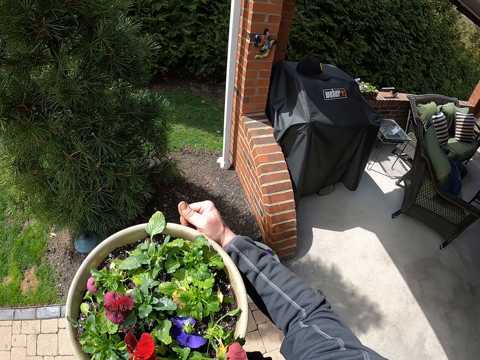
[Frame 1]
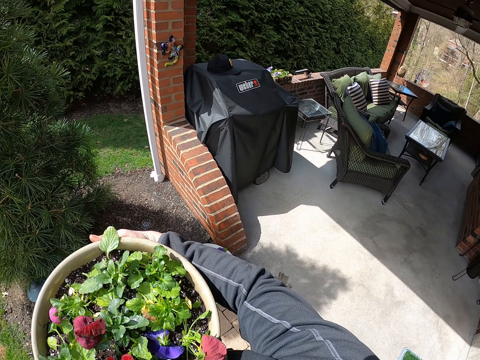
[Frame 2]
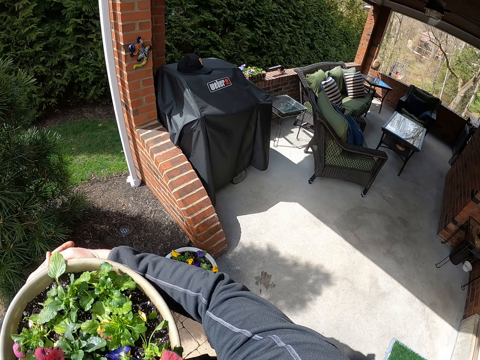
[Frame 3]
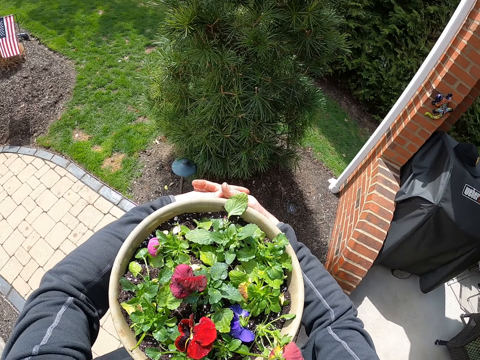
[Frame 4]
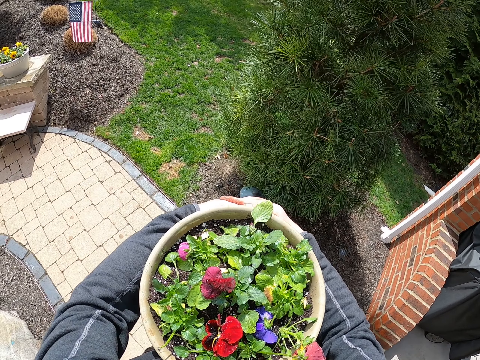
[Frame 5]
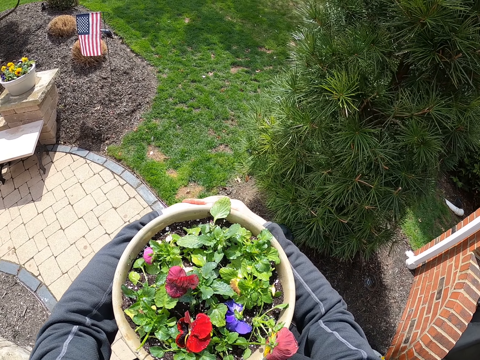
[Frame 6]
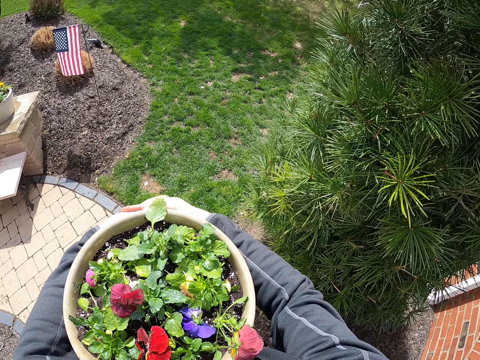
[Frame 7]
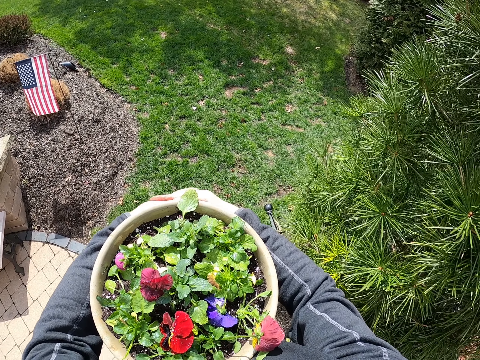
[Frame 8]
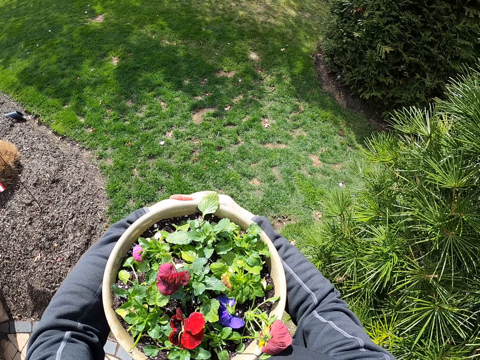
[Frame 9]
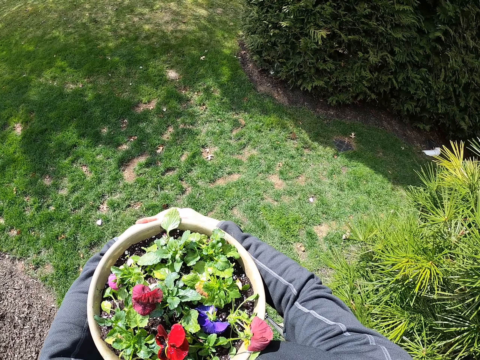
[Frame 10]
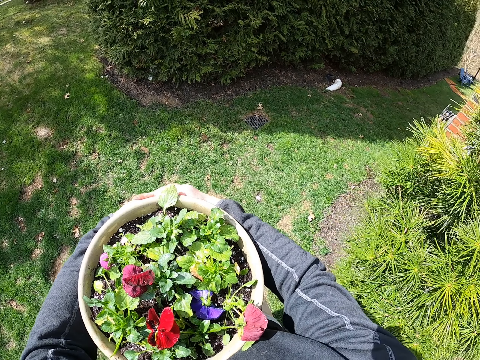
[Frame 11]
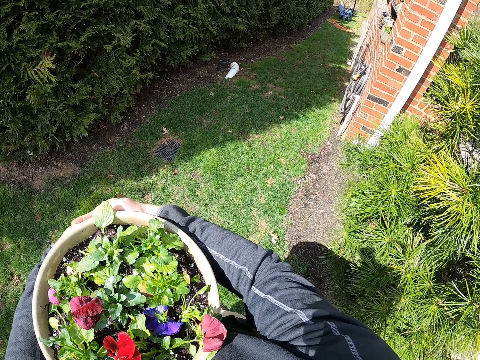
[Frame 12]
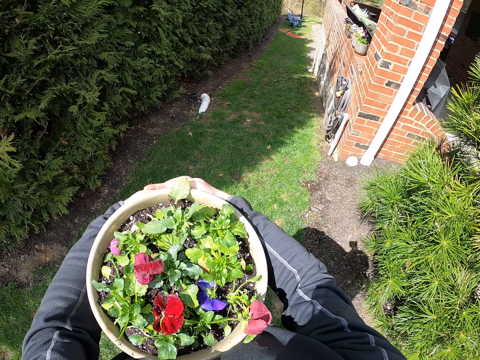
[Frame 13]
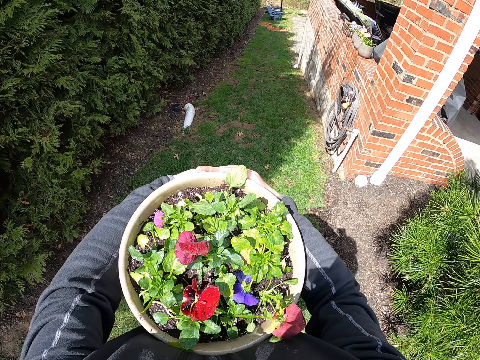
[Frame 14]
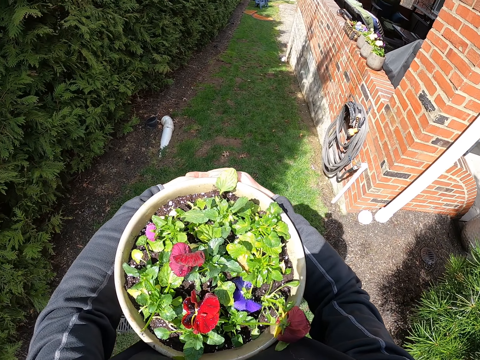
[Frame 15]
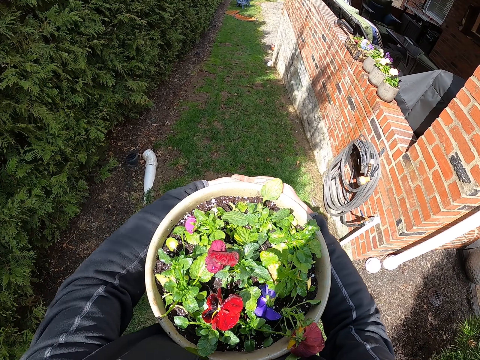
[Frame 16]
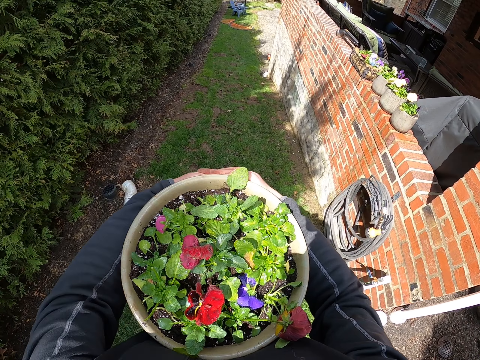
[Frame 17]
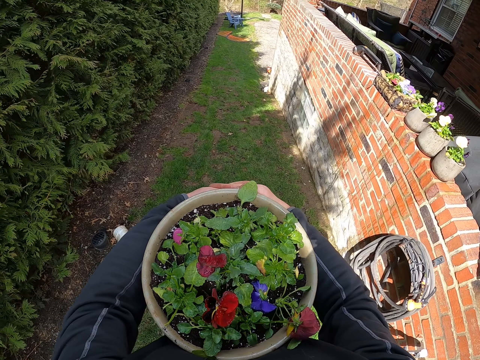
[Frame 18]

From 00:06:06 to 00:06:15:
The camera wearer walks around while carrying the flower pot.

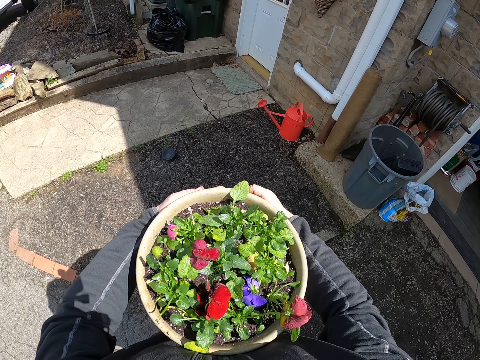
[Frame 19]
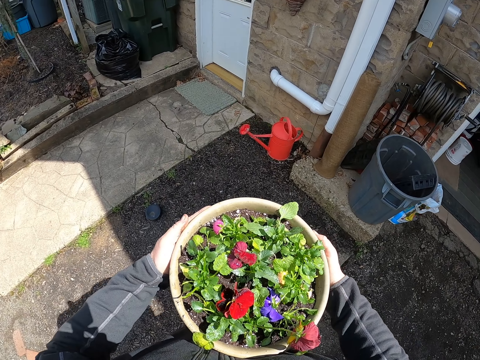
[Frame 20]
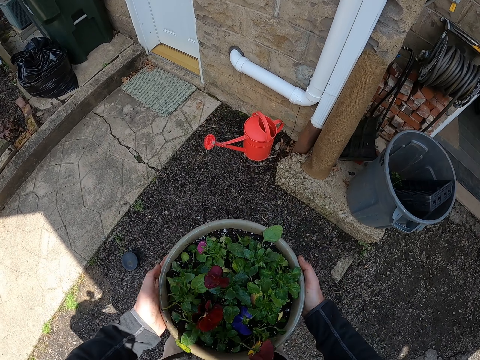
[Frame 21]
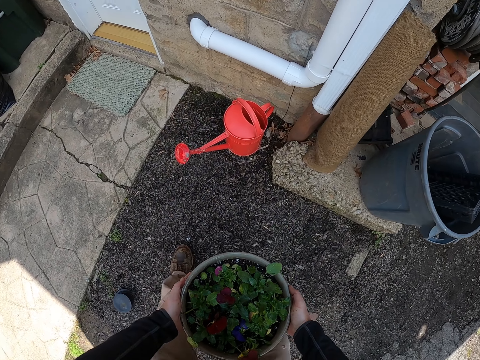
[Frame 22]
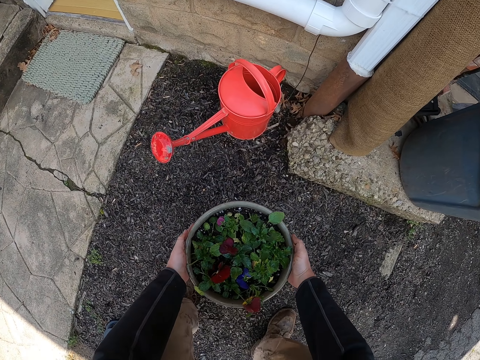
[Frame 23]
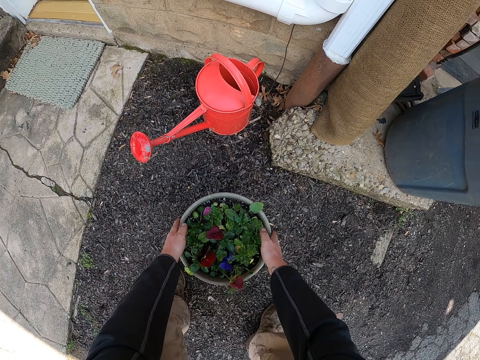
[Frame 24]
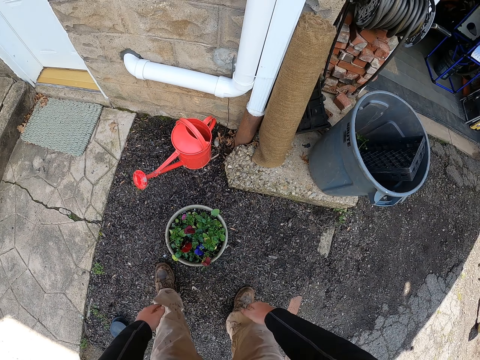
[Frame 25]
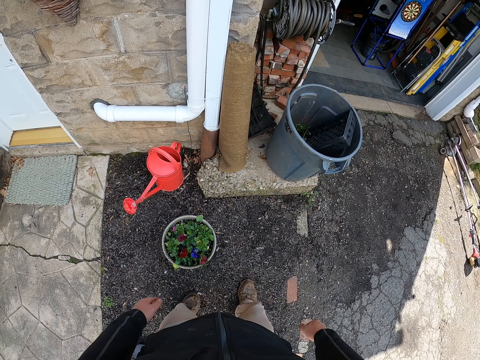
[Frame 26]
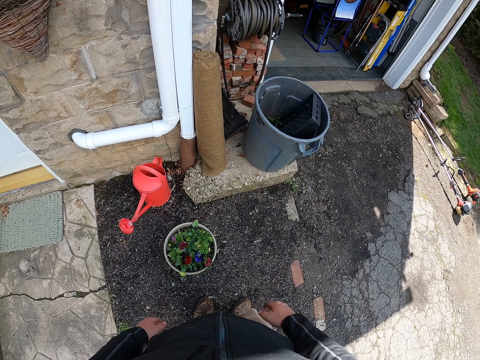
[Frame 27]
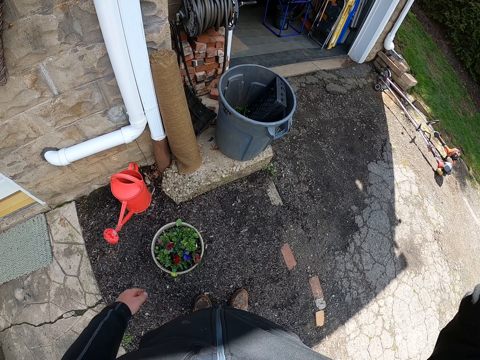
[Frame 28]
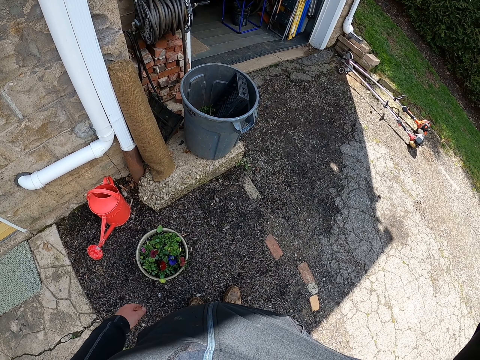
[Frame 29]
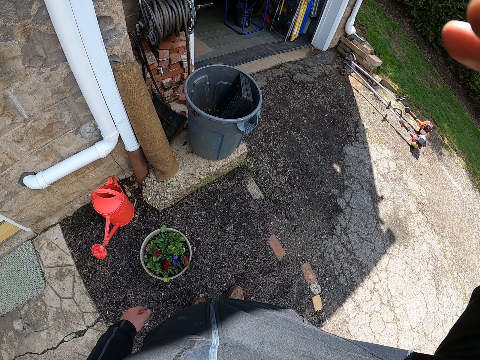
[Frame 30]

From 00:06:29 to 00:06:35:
The camera wearer places the flower pot on the ground.
